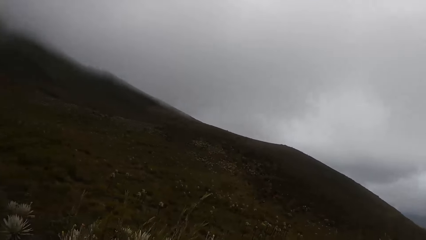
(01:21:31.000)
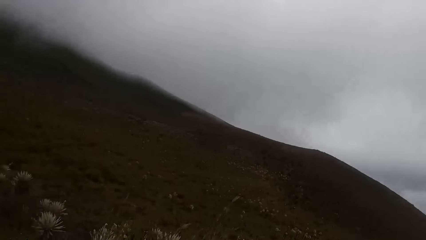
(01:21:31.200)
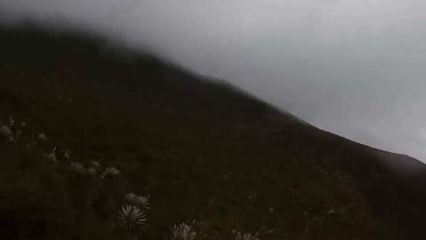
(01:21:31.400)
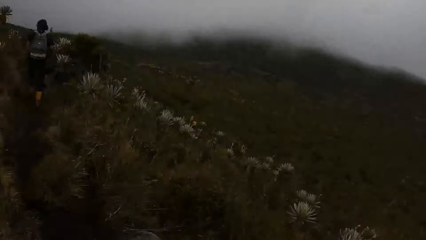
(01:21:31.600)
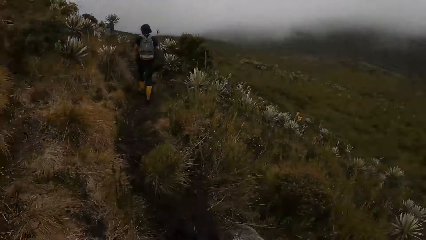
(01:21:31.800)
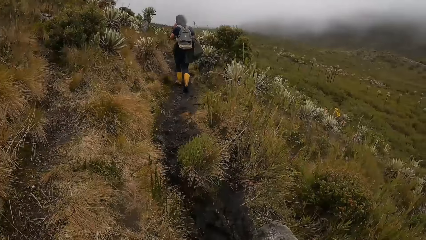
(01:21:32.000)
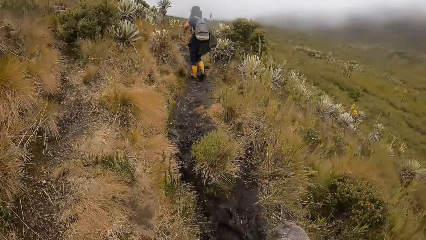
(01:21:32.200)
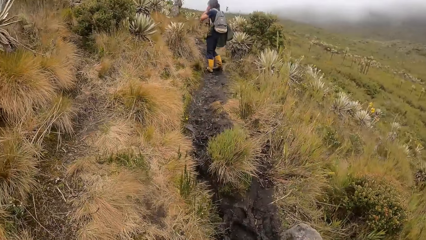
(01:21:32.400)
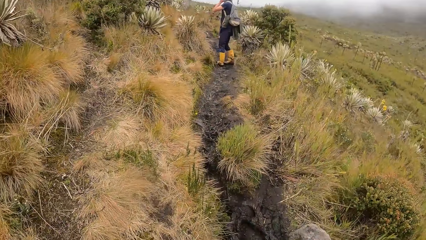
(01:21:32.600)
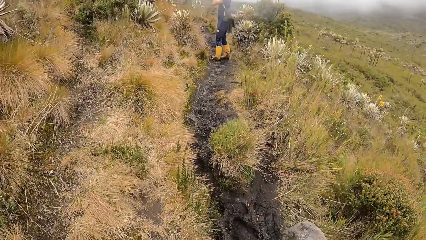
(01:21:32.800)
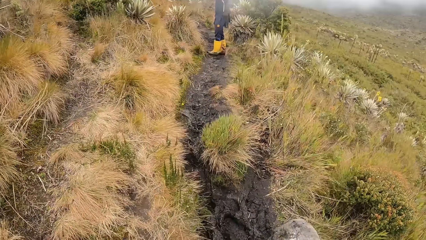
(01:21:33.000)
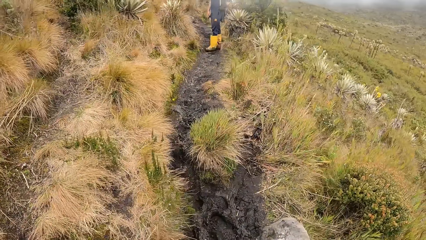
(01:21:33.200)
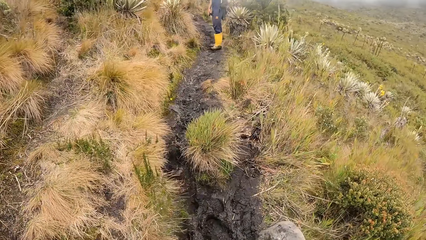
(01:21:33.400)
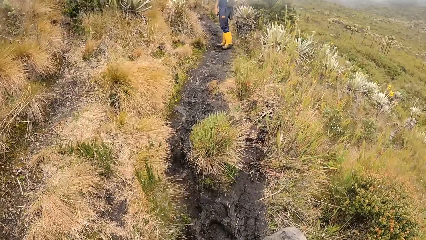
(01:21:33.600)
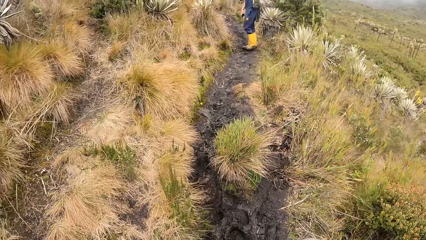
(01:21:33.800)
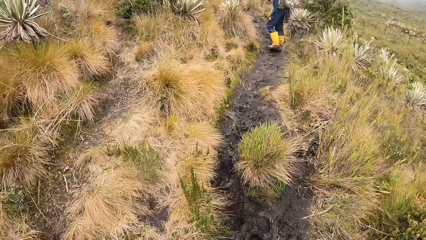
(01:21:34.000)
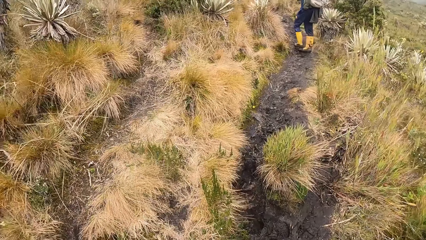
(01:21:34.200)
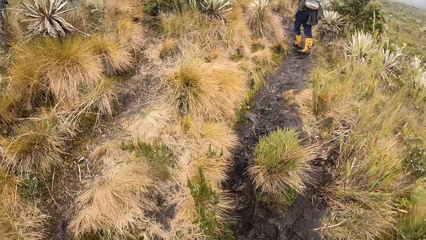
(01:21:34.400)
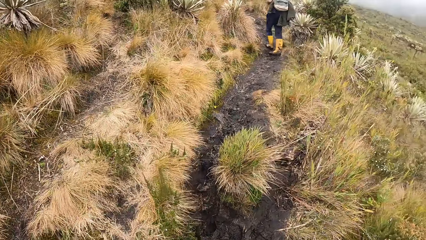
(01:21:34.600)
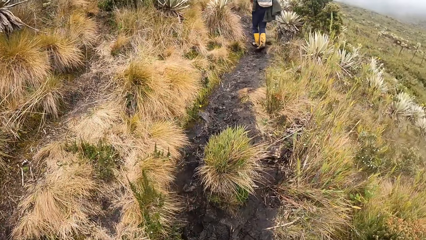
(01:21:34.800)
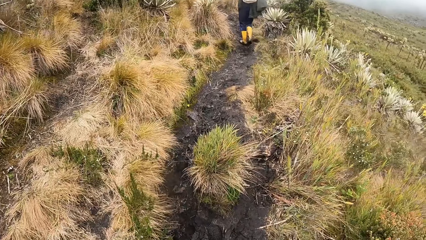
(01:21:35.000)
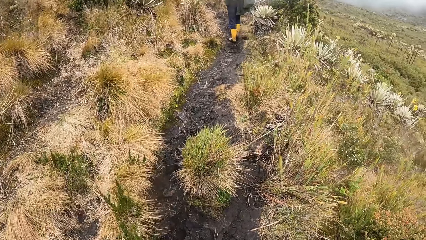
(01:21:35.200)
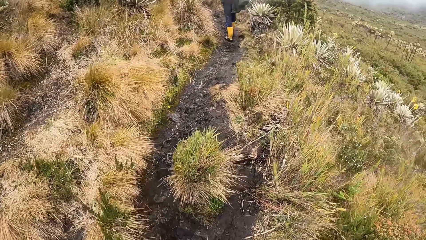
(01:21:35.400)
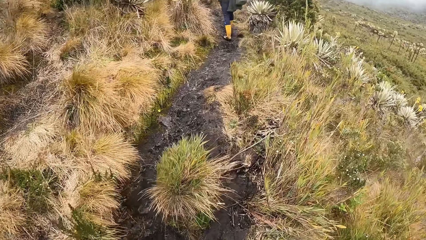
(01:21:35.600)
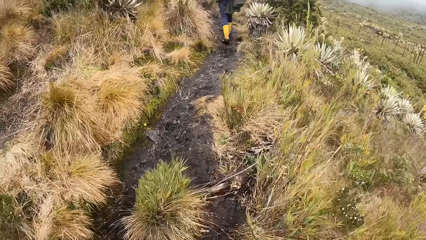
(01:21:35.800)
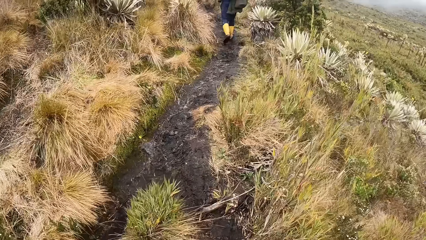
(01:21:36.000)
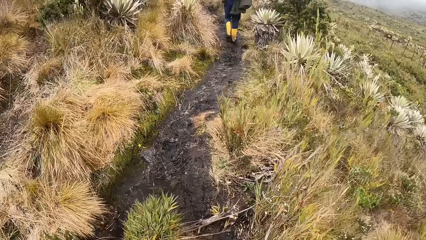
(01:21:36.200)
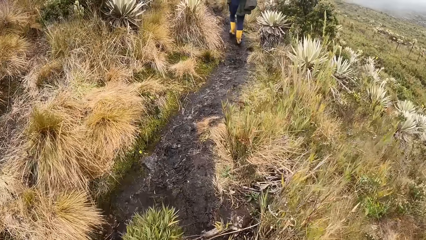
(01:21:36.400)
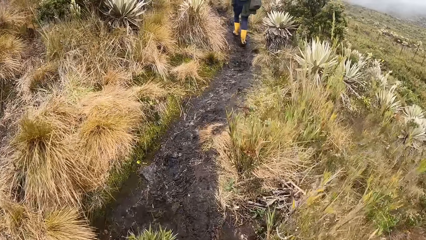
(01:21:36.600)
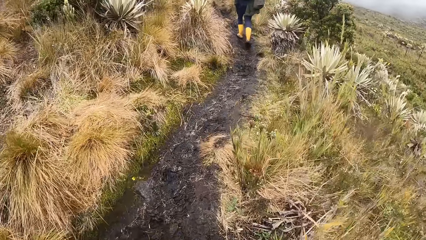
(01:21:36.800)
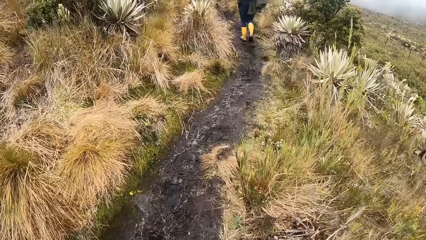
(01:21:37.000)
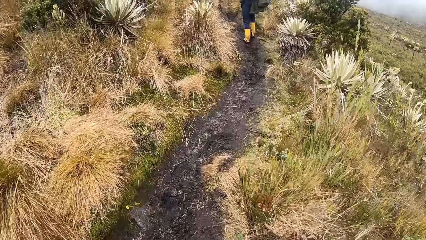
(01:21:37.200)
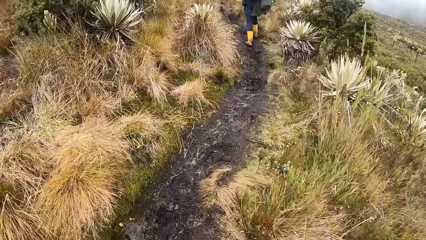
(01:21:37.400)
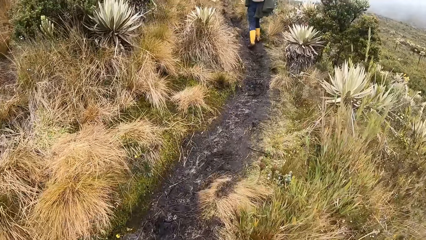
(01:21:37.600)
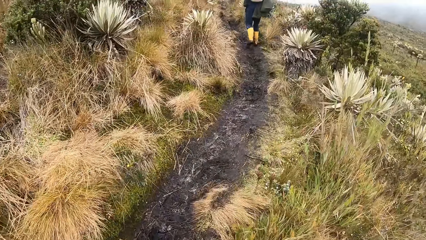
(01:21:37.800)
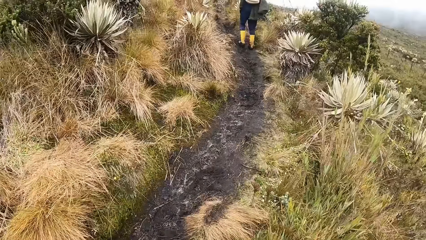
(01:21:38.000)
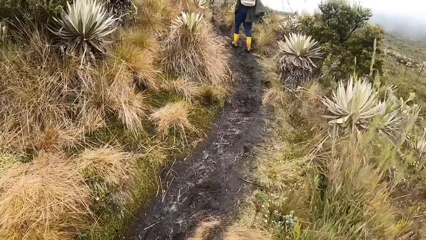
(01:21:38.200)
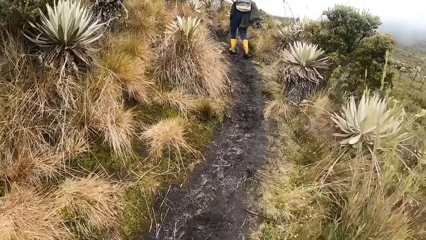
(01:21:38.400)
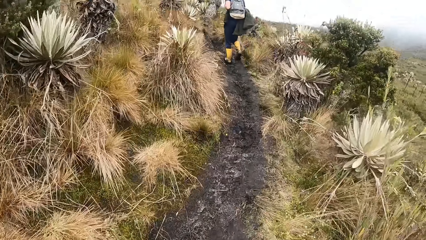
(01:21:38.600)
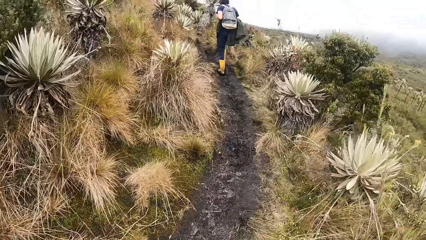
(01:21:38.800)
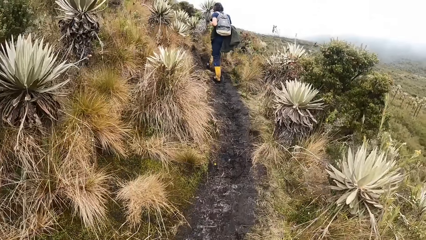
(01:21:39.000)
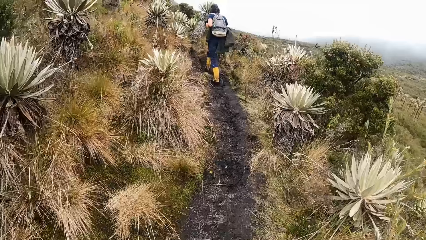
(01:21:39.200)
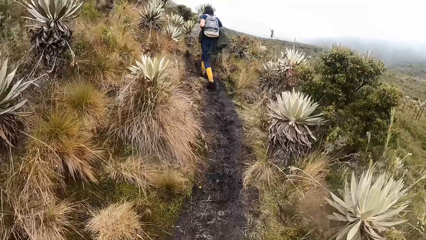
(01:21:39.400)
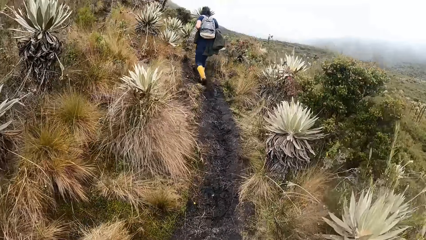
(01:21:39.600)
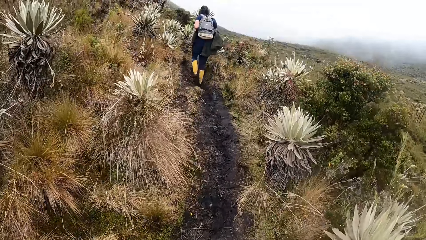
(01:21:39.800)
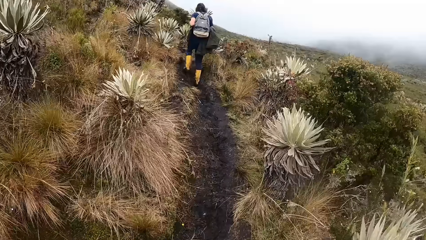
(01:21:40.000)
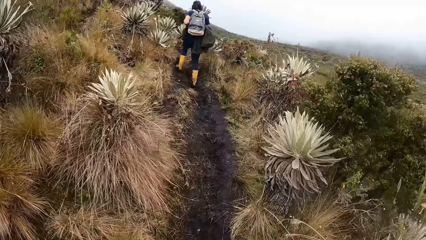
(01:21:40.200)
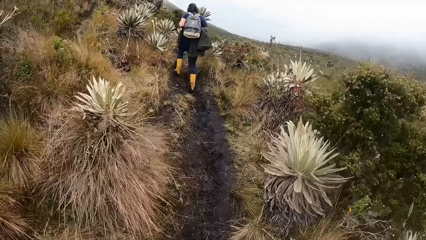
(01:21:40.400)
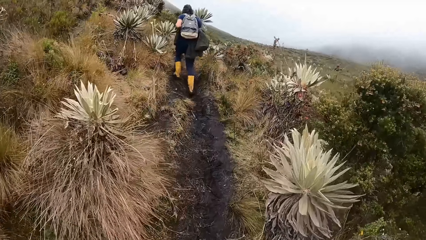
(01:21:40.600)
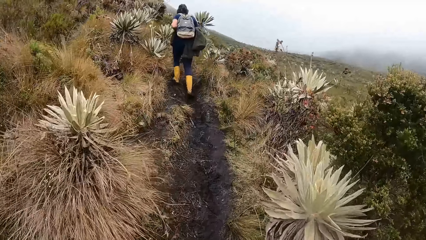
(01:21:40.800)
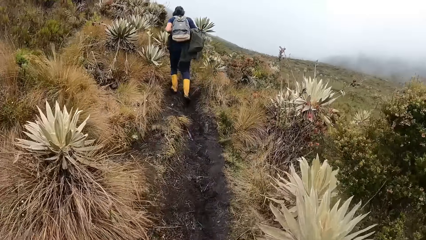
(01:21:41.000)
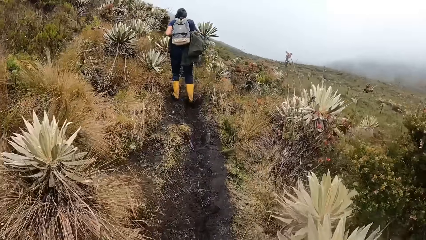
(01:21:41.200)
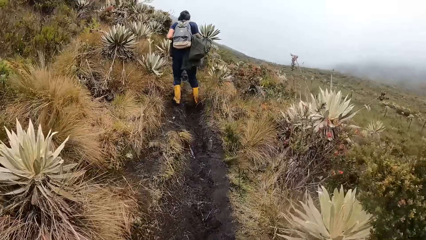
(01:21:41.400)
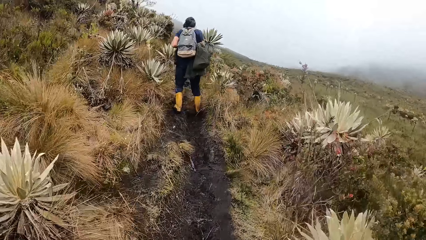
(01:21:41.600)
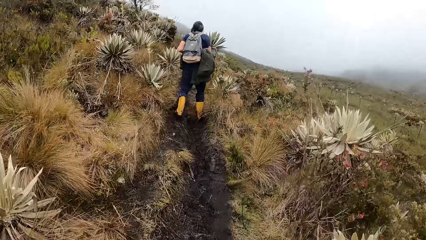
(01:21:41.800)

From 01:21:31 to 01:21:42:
A man turns around. A woman climbs the mountain. The camera wearer climbs the mountain.

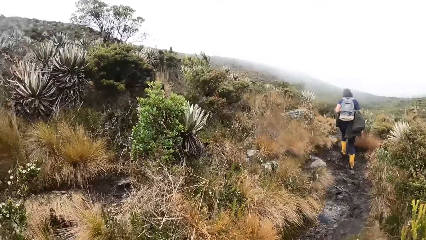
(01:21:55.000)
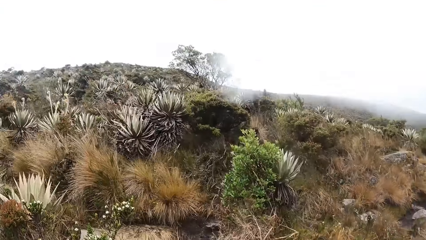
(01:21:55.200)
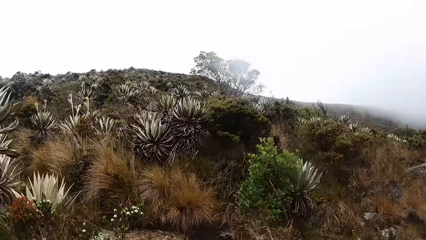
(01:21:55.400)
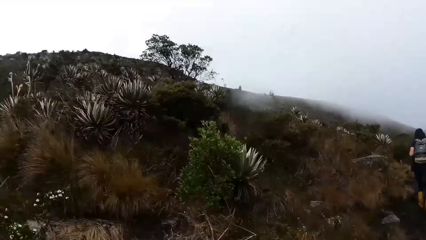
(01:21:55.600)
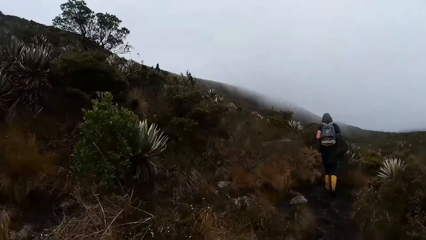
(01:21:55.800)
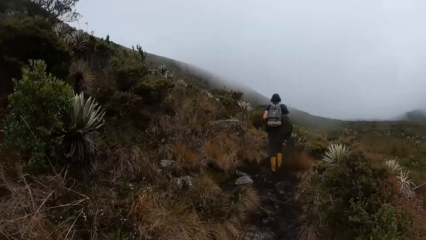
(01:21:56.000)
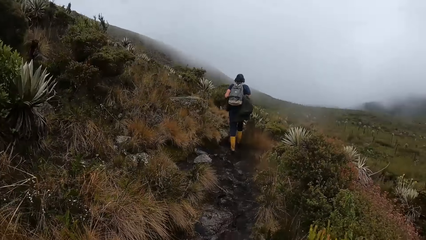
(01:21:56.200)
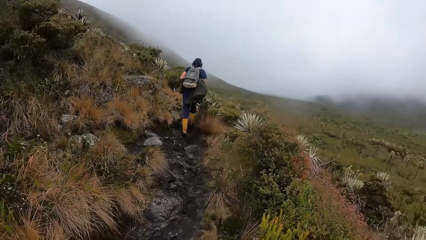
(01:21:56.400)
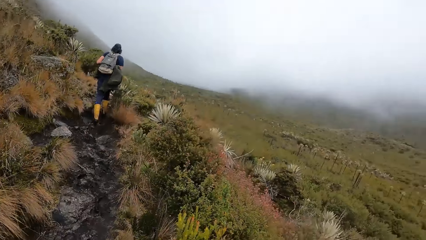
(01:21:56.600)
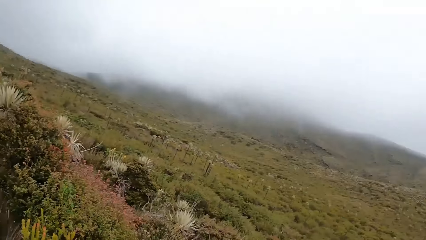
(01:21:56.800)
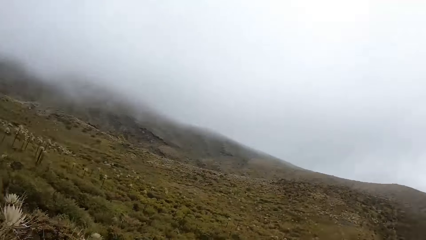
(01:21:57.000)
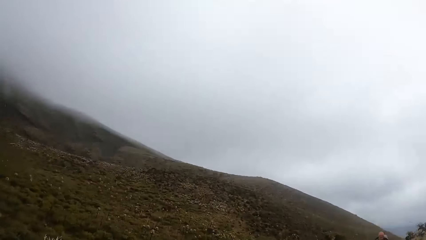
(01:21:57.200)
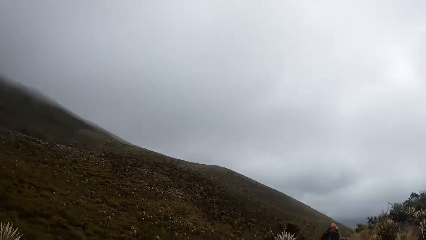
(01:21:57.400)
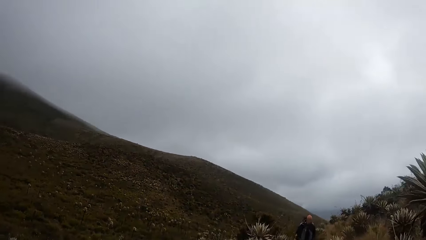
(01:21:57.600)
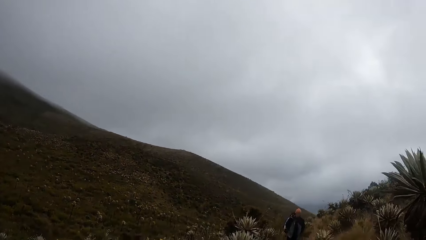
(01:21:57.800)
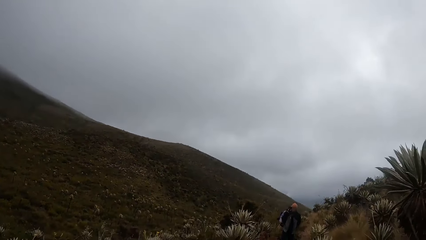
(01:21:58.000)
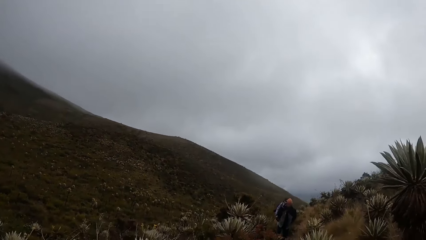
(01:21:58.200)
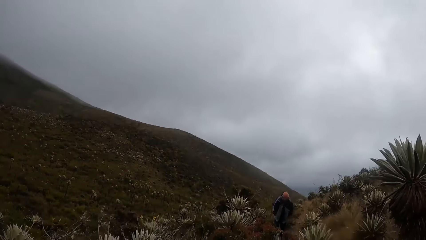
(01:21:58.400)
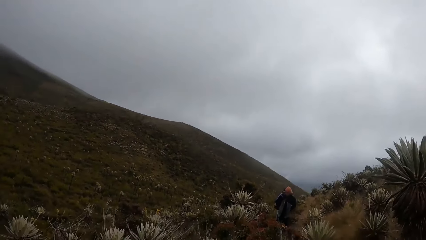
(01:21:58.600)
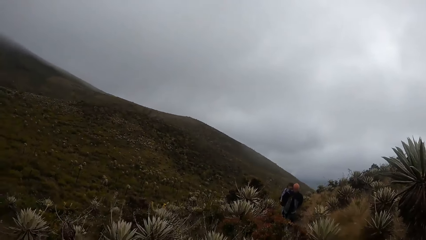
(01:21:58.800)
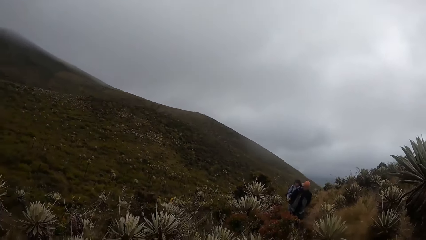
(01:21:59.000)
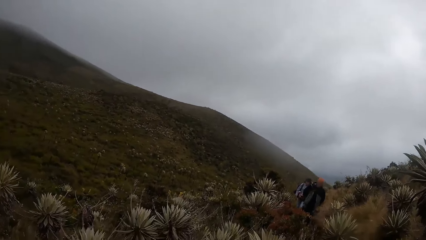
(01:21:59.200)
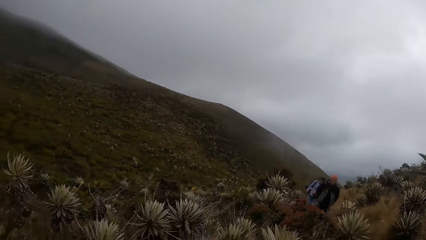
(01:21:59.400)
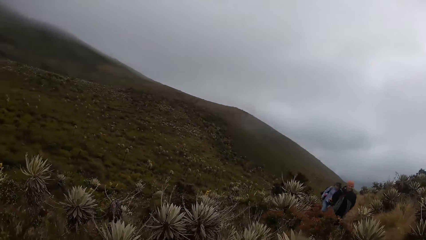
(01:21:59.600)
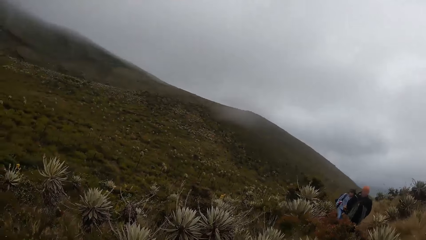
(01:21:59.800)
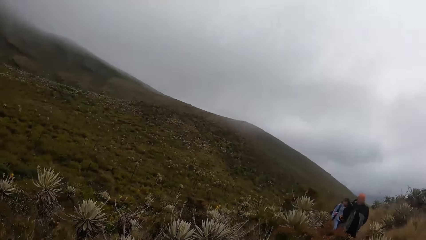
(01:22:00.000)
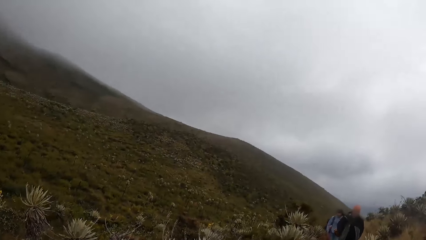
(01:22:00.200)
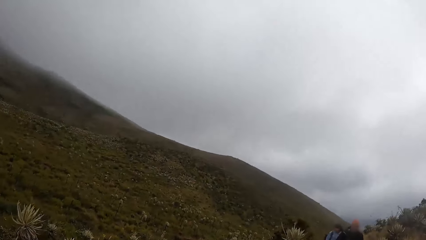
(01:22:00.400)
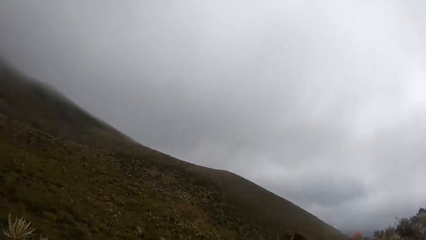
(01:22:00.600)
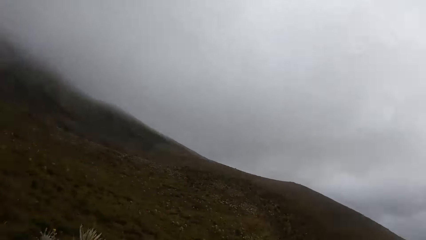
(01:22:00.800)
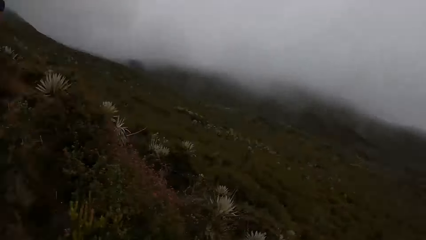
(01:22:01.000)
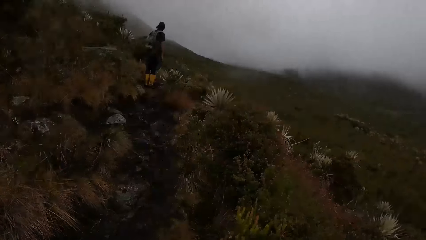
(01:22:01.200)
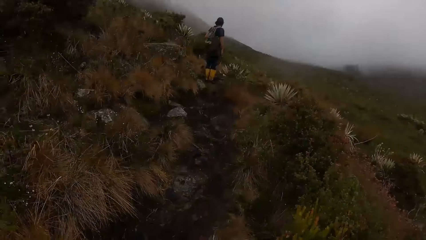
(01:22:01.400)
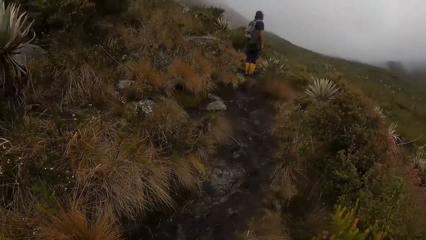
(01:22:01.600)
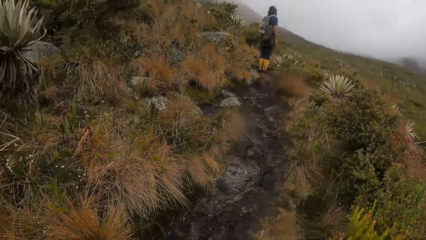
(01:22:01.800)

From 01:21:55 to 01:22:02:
The camera wearer looks around.
